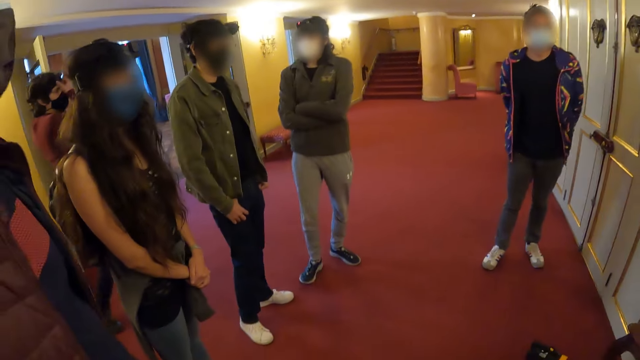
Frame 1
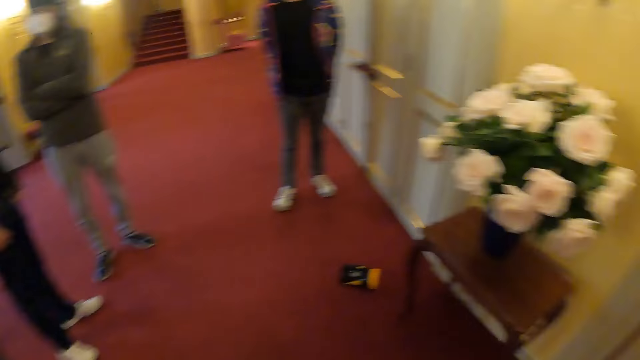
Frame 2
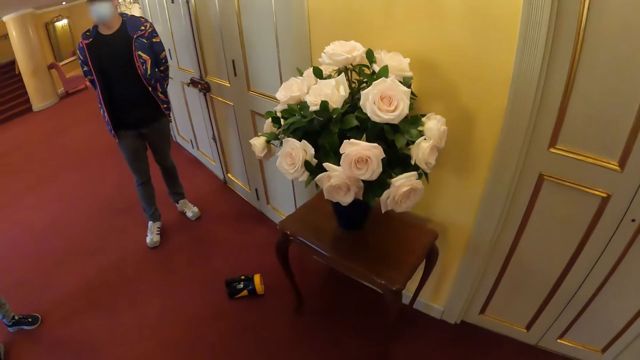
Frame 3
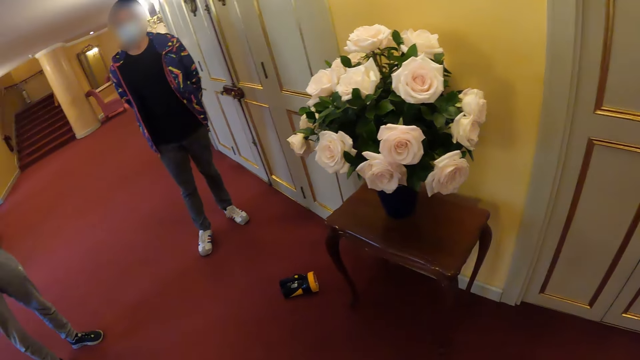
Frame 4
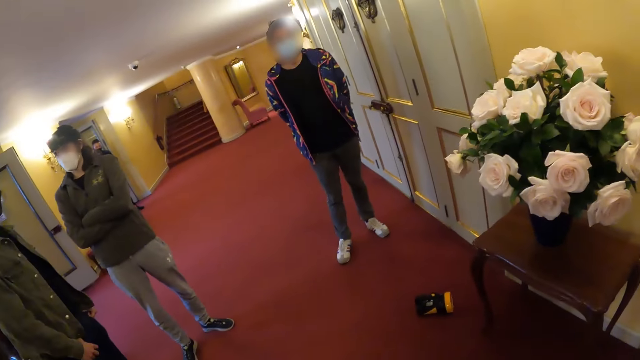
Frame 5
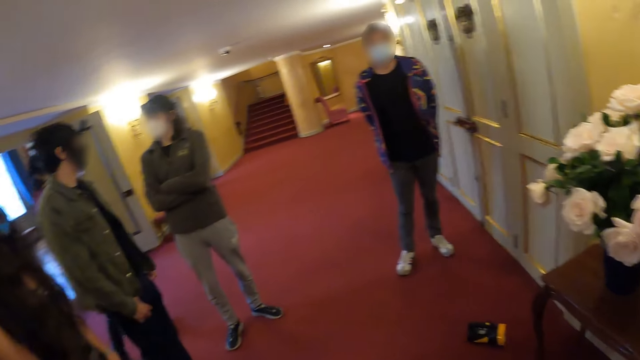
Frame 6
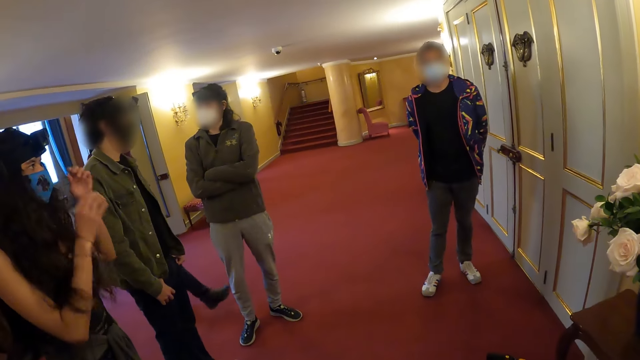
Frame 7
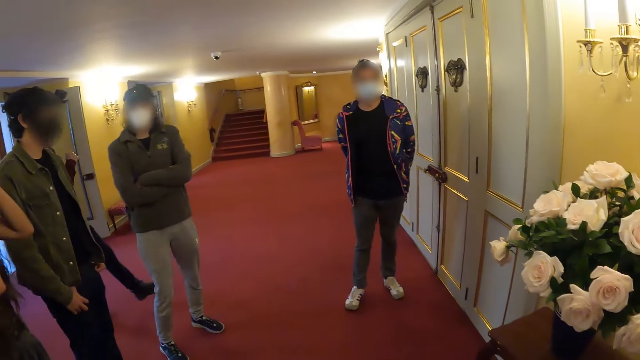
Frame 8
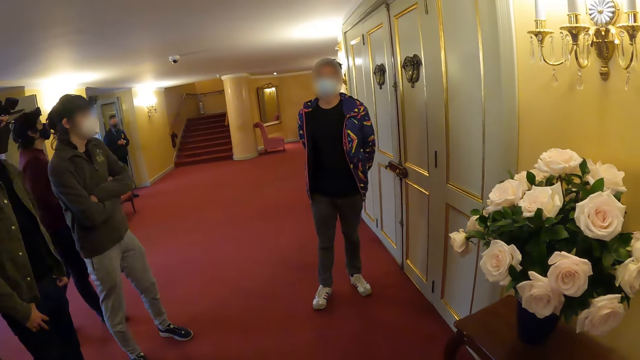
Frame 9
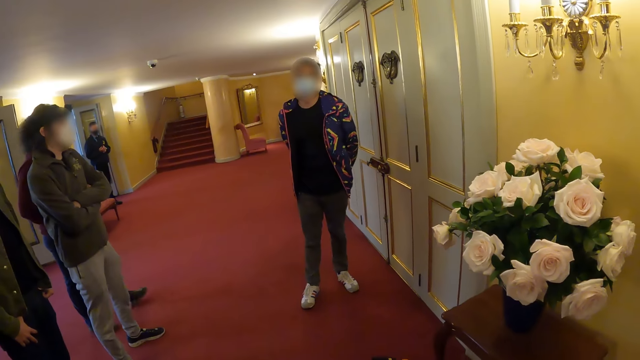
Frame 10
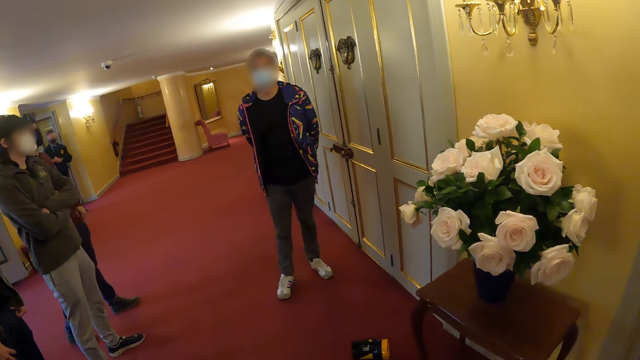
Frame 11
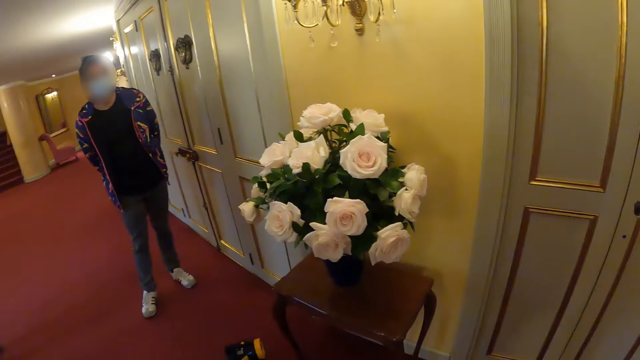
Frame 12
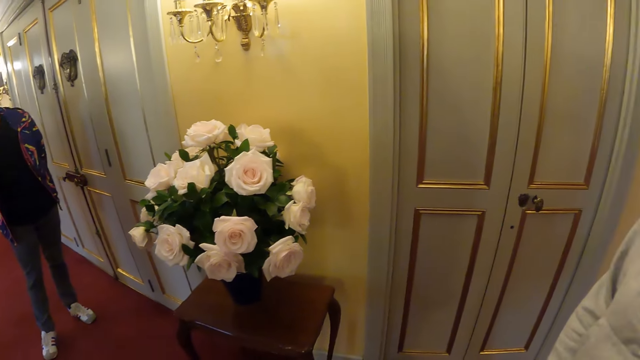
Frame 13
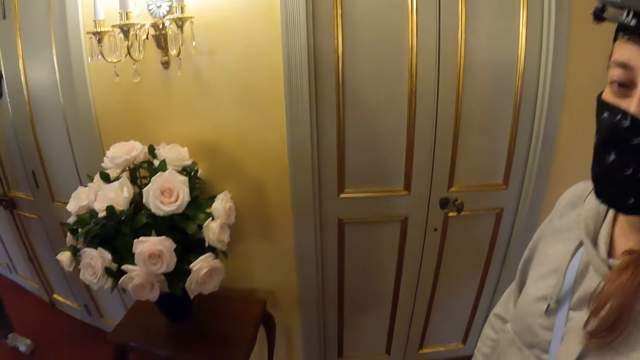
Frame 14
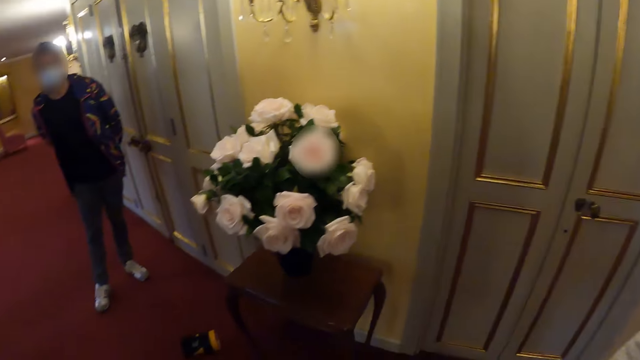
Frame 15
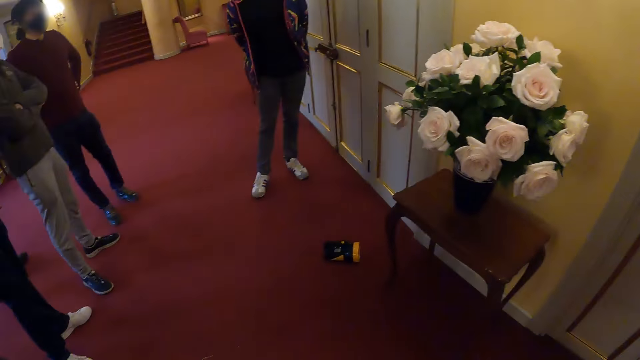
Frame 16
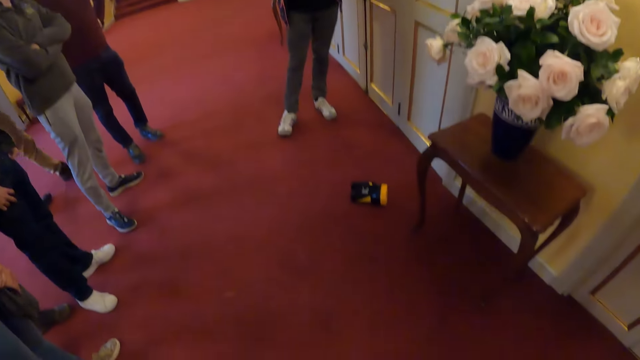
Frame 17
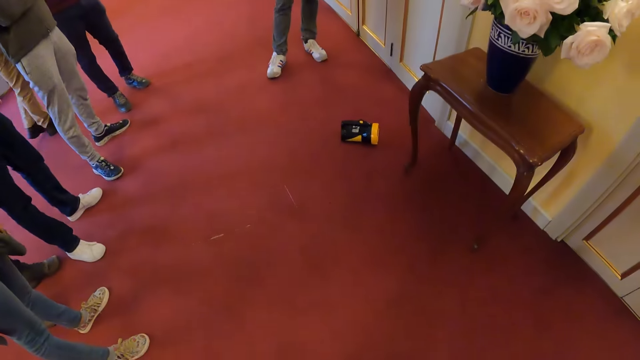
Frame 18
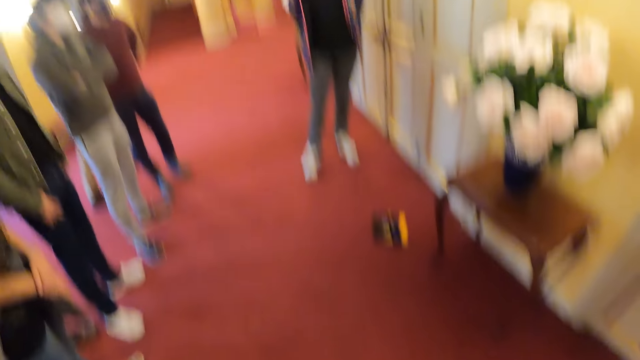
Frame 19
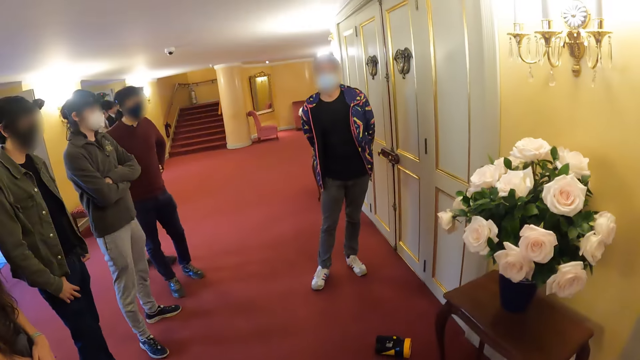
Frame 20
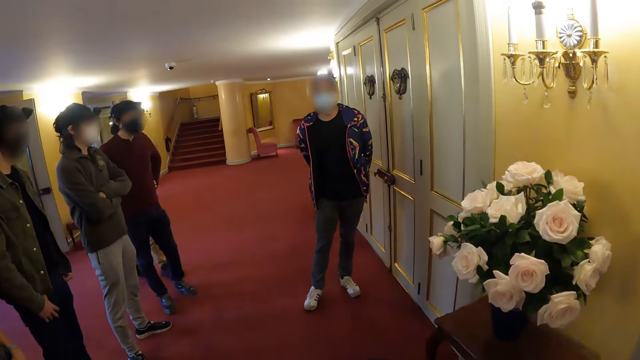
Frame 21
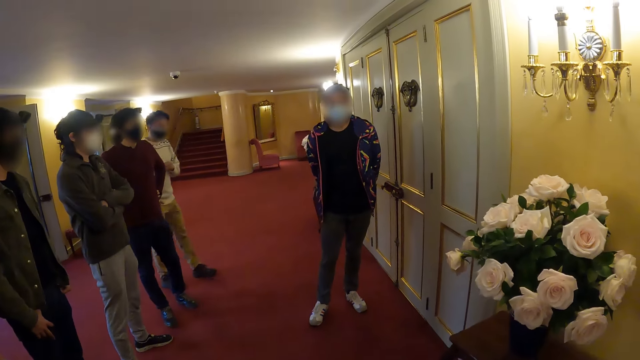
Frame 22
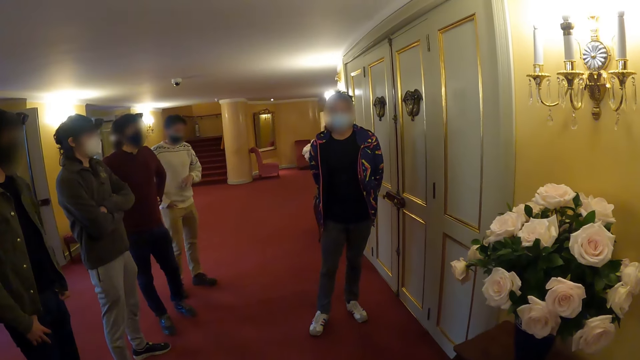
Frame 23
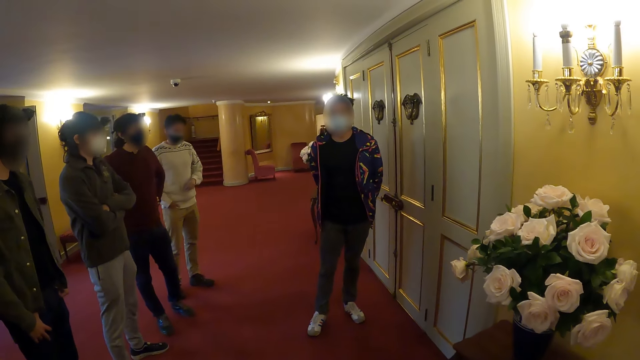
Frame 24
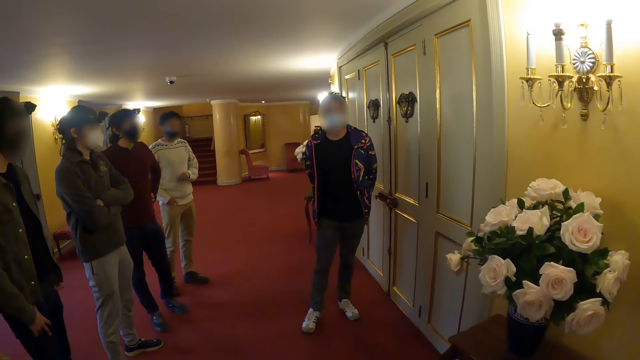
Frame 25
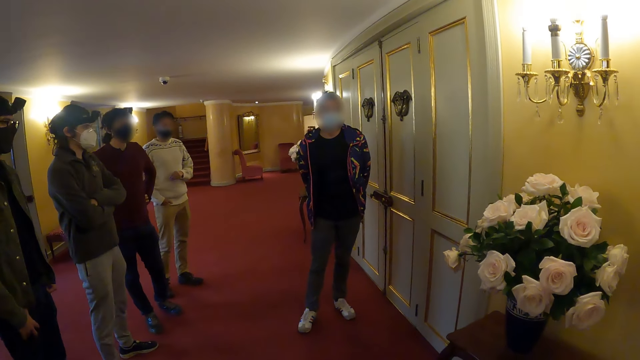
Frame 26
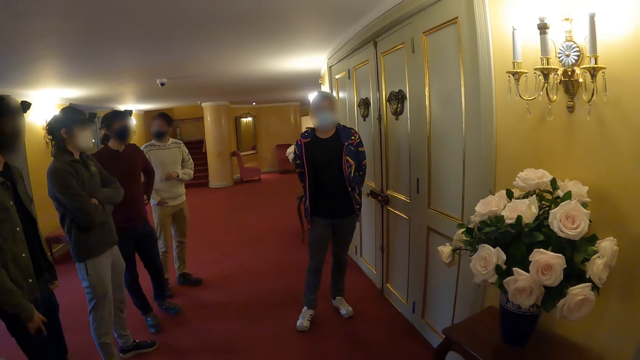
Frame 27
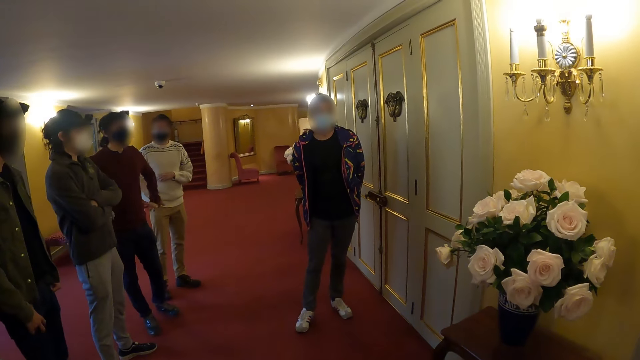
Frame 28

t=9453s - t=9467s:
A man stands beside the wall. The camera wearer looks at the flower. They look around the corridor. They look at the flower. They look at the floor. They look around the corridor.

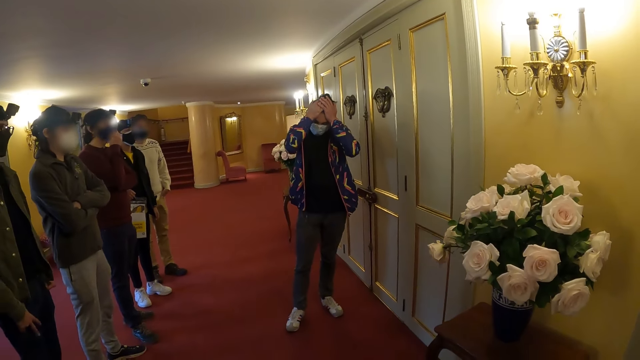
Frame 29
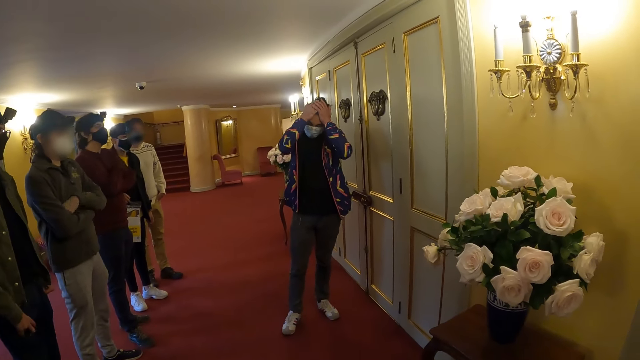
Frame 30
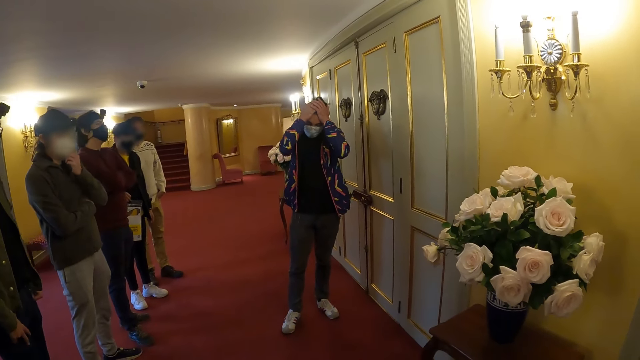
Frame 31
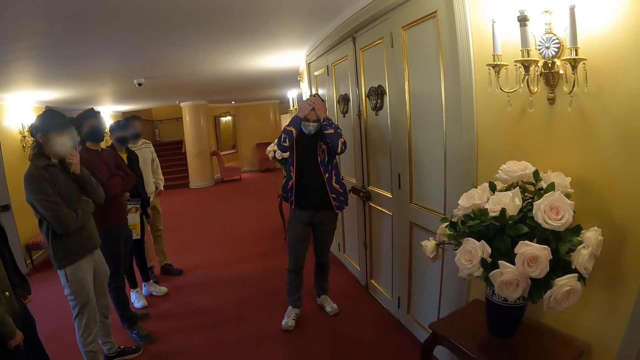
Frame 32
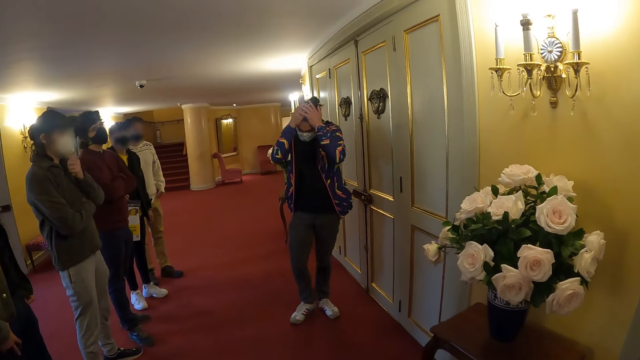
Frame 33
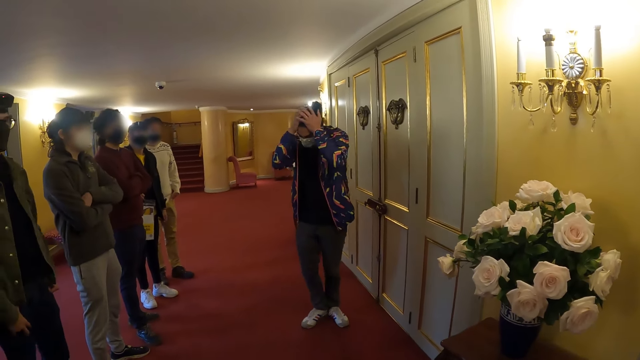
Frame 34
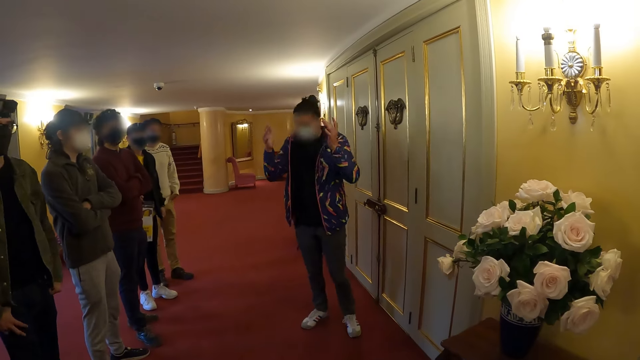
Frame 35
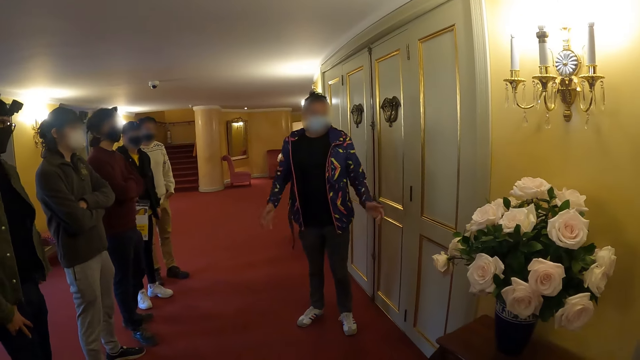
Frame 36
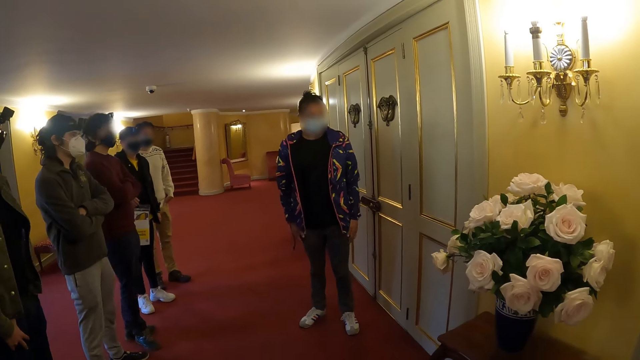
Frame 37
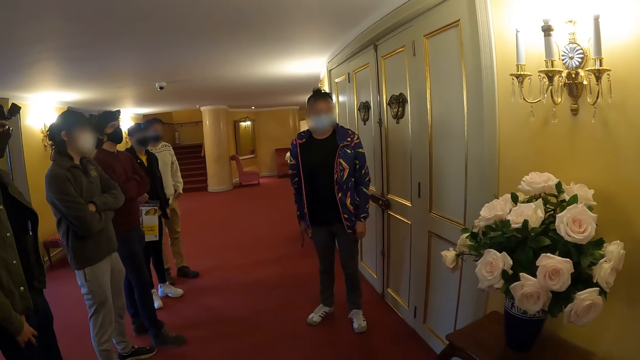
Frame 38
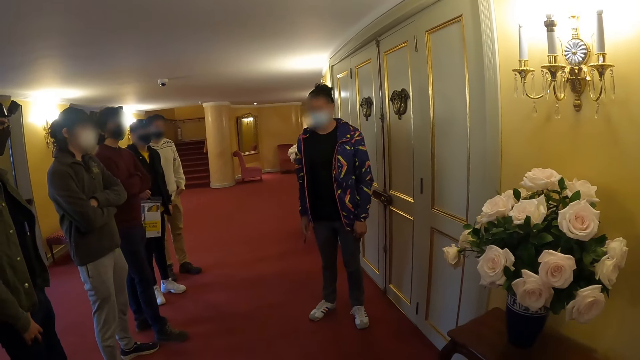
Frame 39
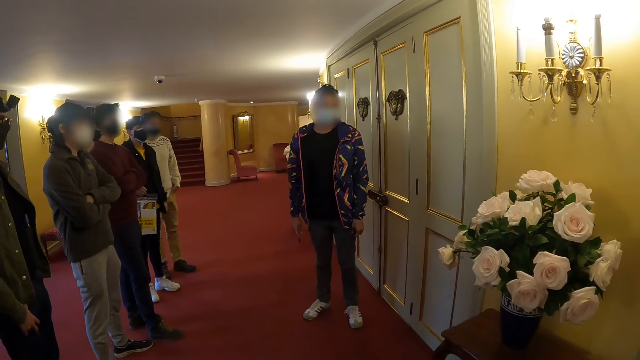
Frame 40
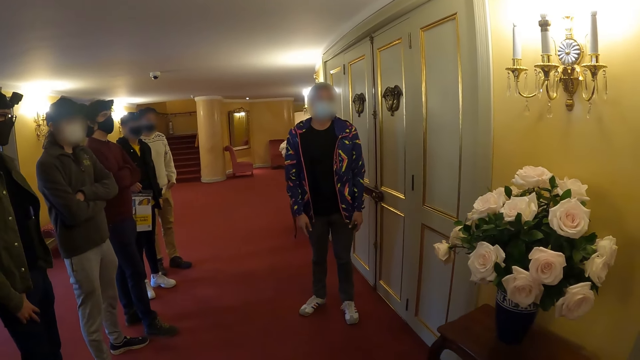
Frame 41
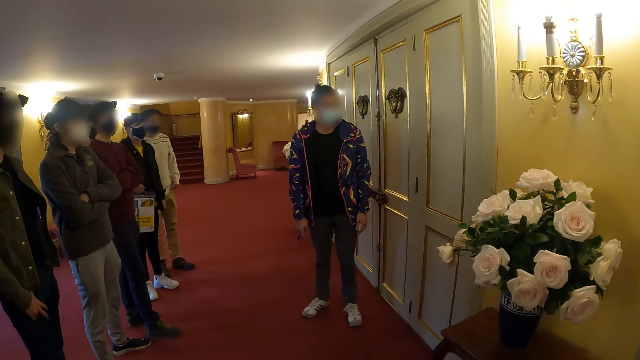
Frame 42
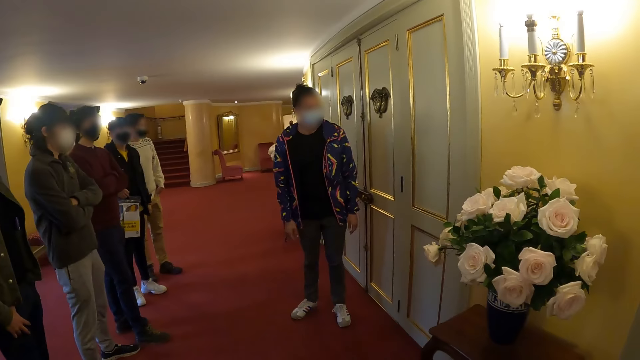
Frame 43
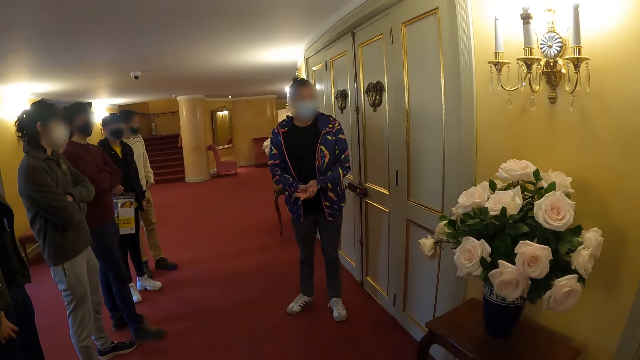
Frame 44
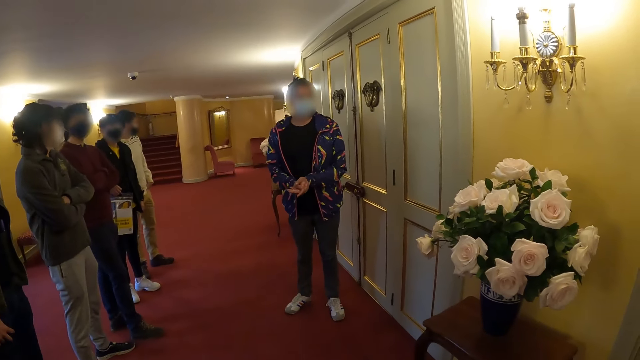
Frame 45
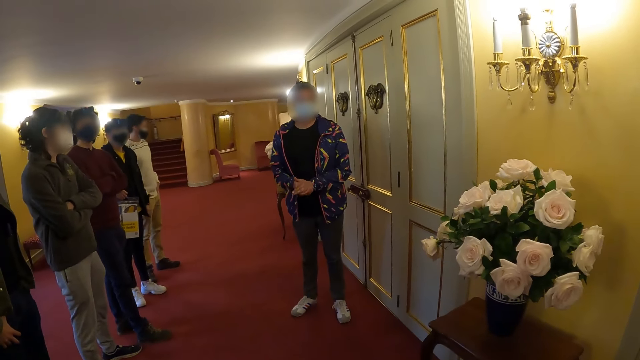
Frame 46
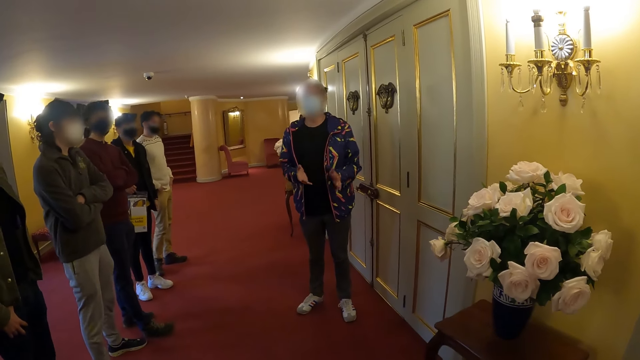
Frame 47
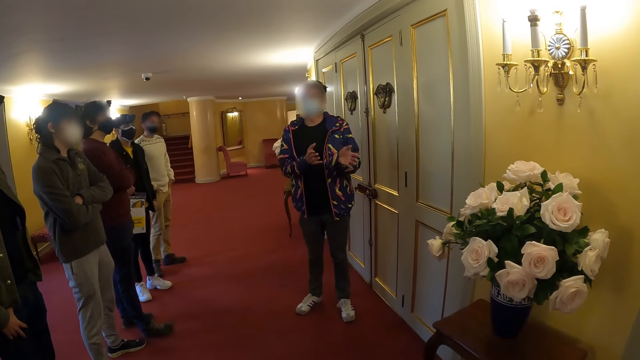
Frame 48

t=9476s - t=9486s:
A person touches the head. The person interacts with the camera wearer.
